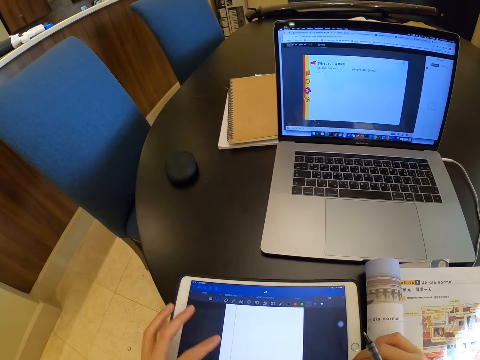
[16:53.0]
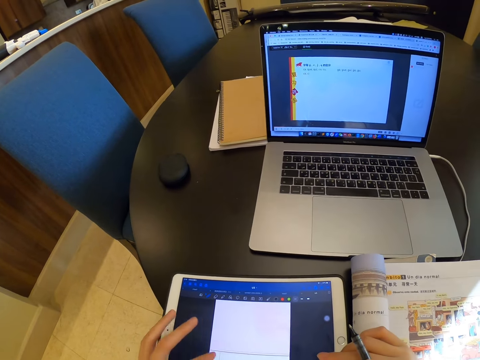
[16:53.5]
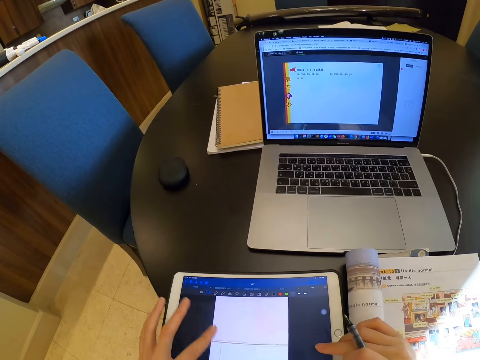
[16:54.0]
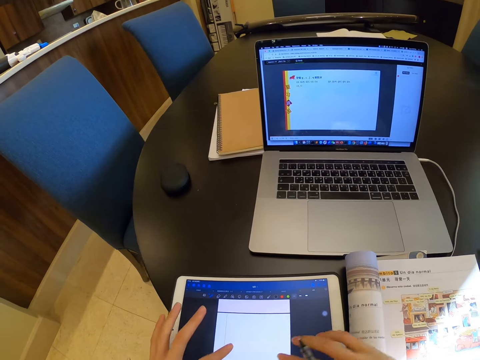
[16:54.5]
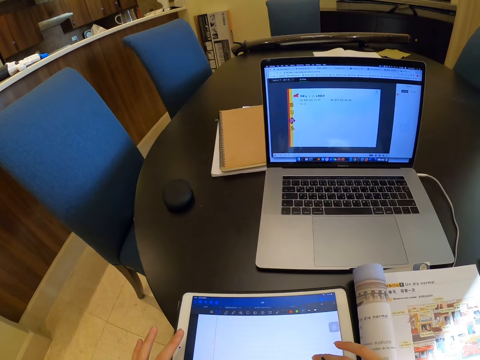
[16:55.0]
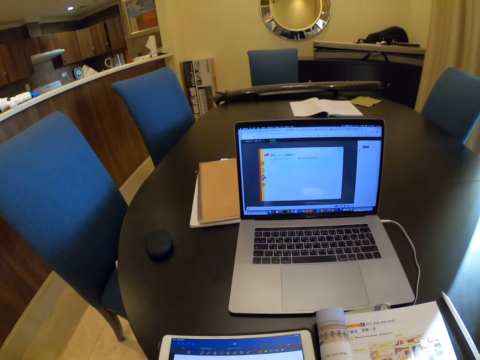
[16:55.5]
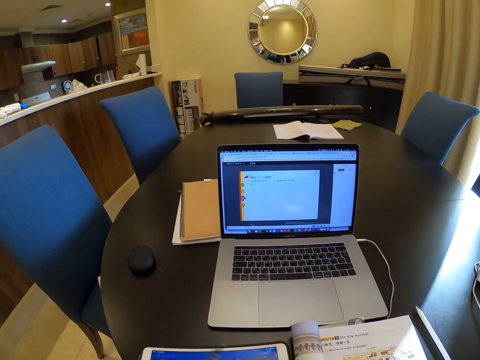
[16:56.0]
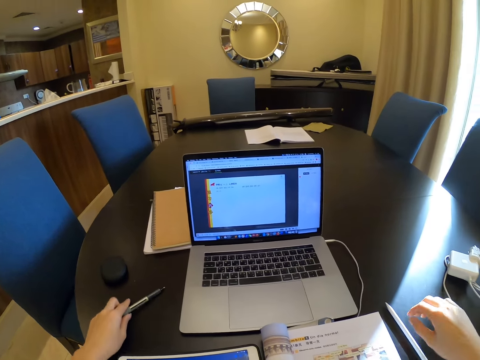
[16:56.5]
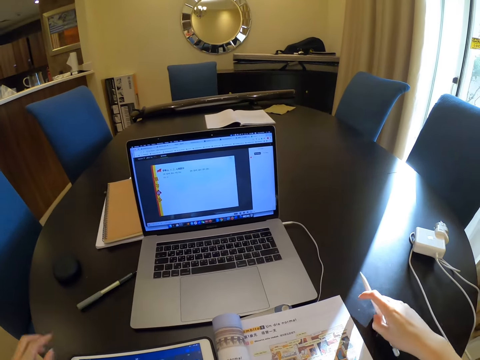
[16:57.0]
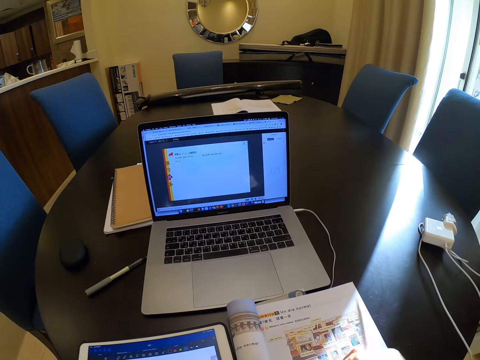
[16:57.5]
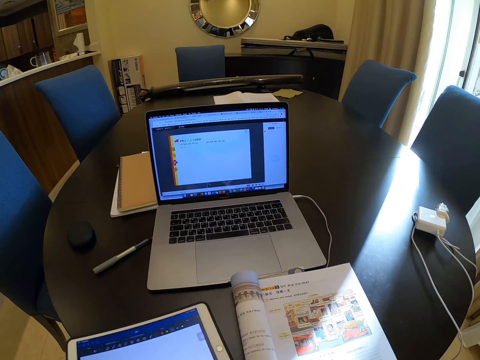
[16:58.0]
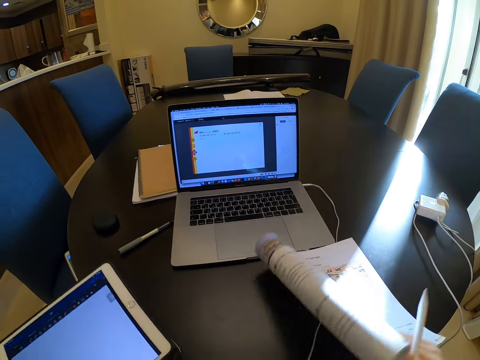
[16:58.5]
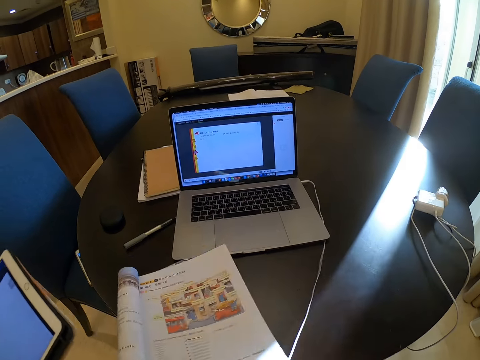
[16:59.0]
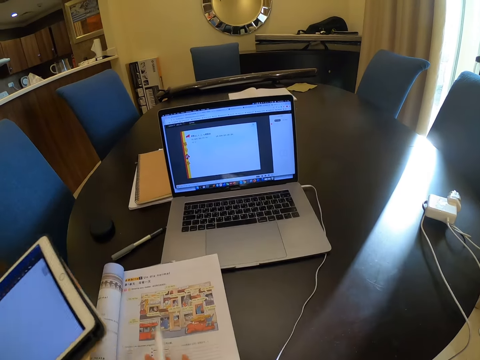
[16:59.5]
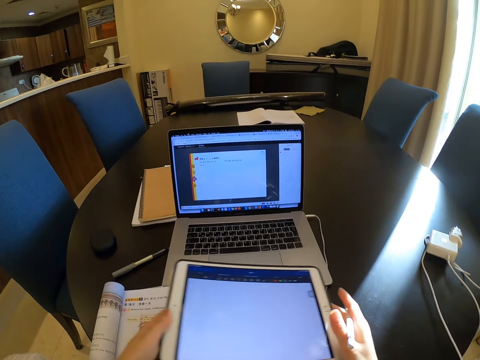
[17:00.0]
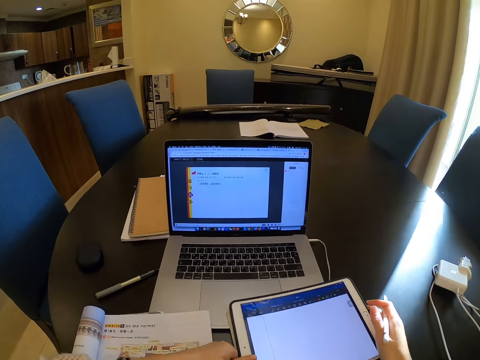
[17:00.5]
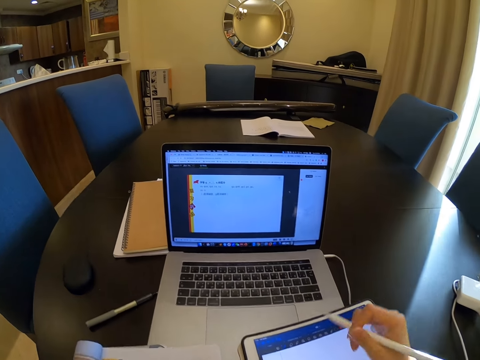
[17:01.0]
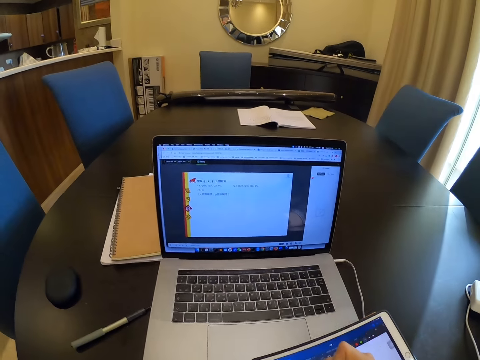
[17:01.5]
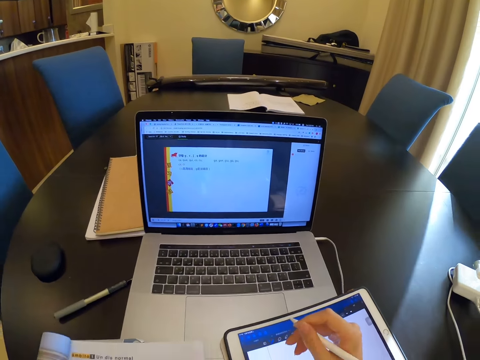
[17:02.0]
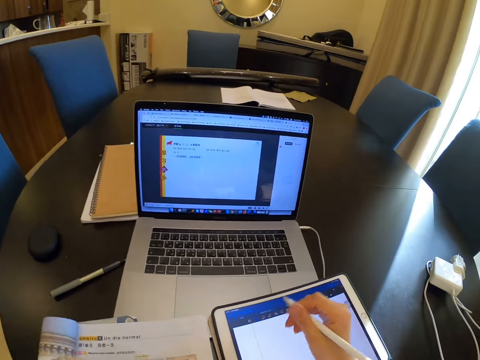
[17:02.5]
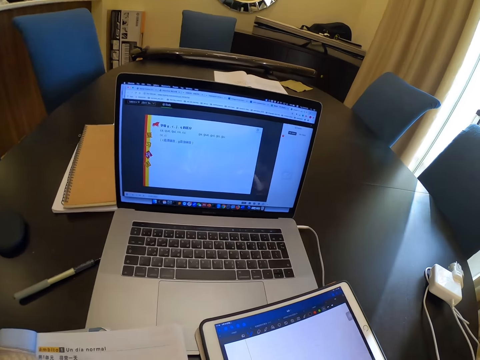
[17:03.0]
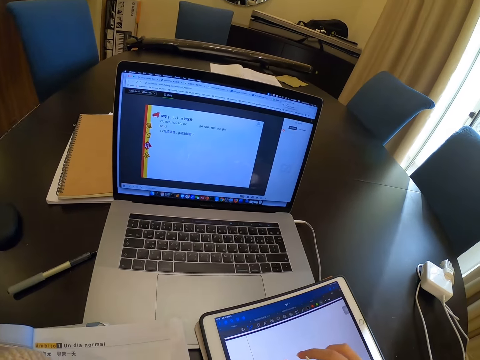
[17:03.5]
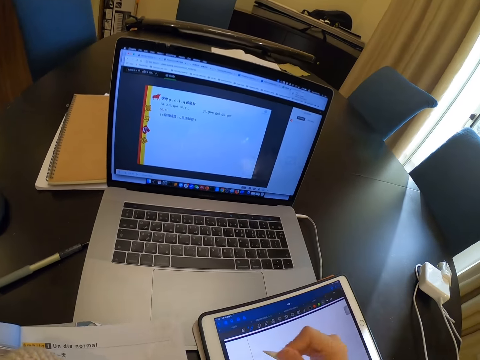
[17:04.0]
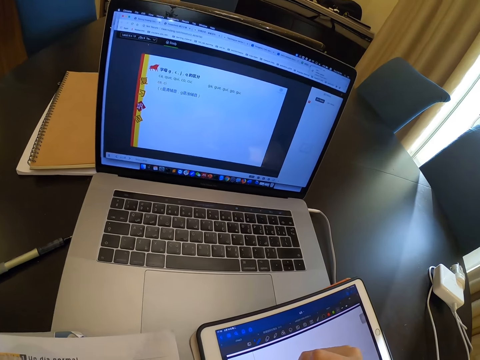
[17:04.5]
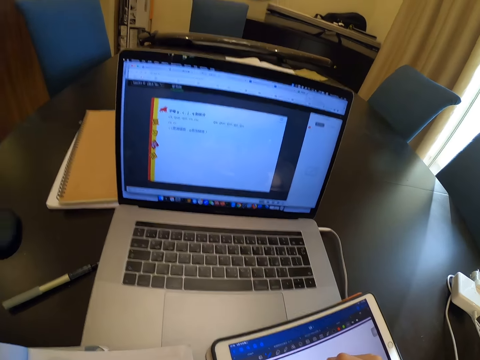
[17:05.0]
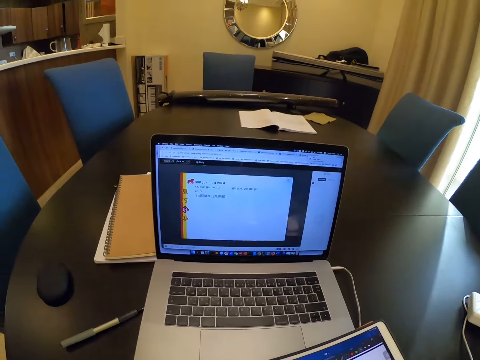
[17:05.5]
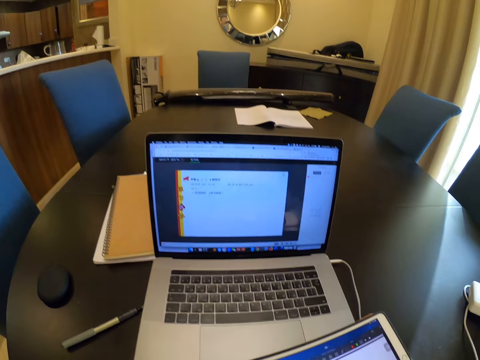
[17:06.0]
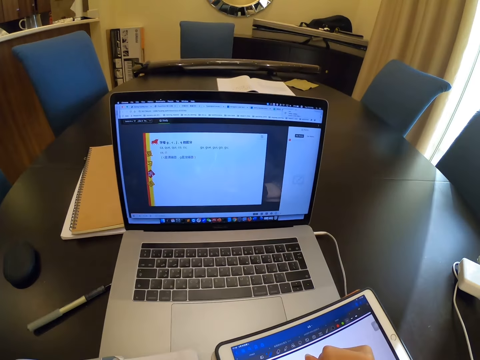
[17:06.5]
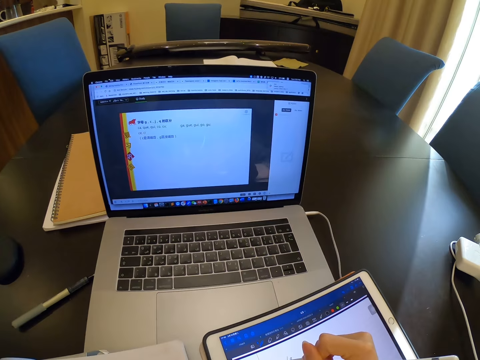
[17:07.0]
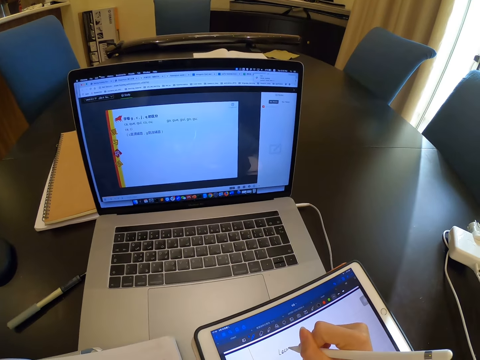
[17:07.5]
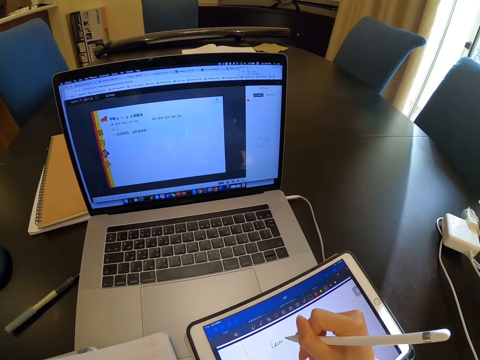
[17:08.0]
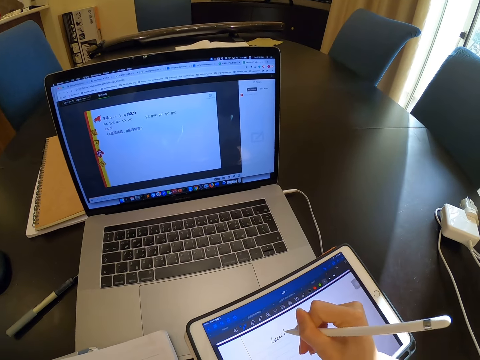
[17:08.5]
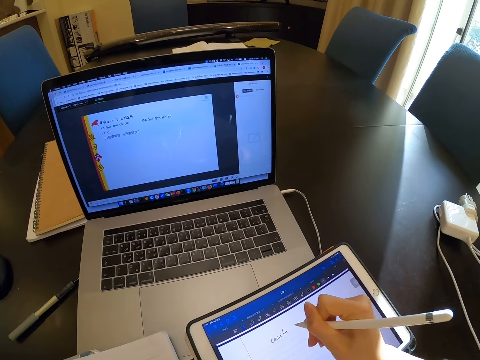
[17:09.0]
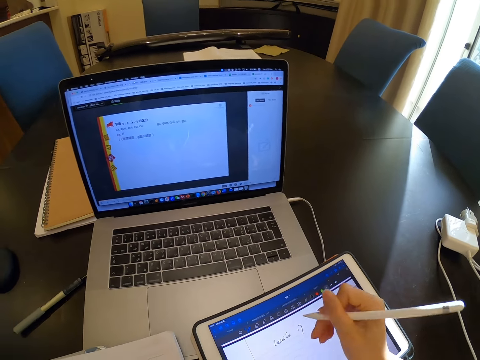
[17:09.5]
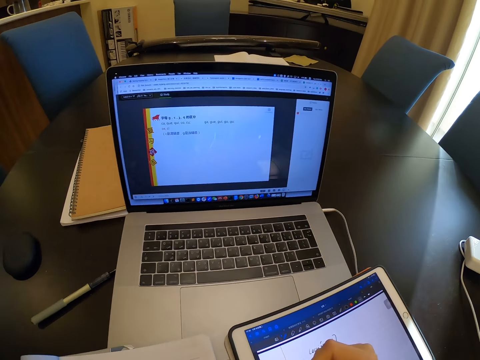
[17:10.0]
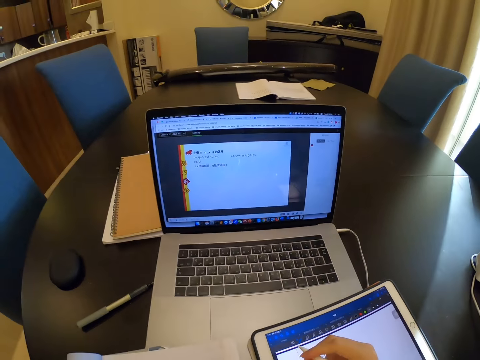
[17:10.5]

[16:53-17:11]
The camera wearer operates the tablet with both hands. She drops the pen on the table with her left hand. She picks up the stylus pen with her right hand. She moves the book with her right hand. She takes the book and places the book on the table. She drops the tablet on the table with both hands. She writes on the tablet with the stylus pen.

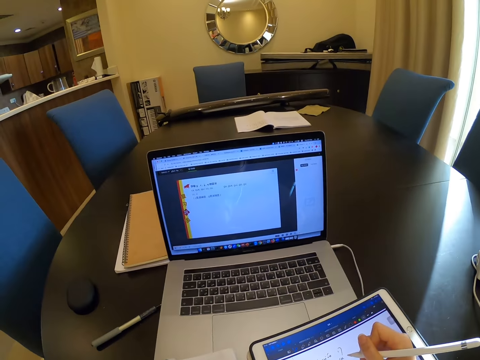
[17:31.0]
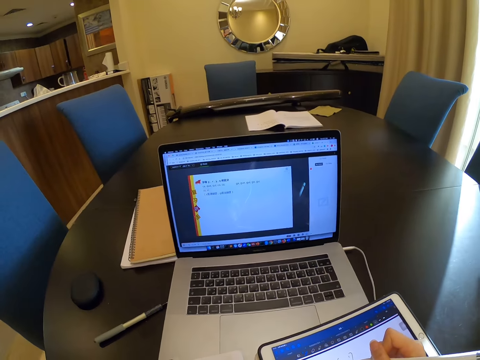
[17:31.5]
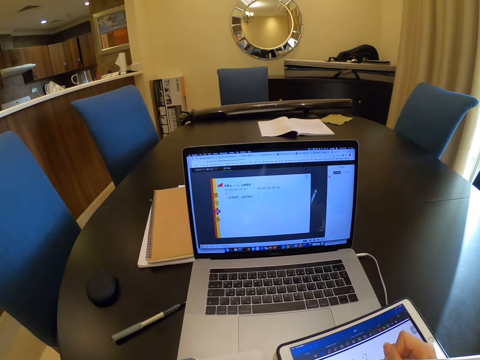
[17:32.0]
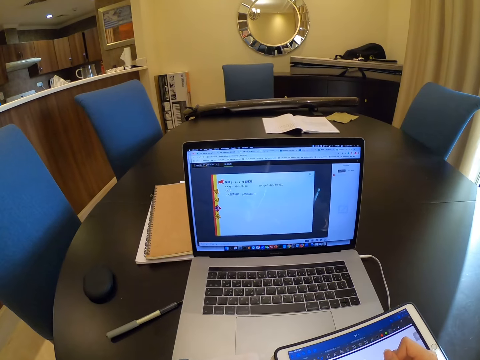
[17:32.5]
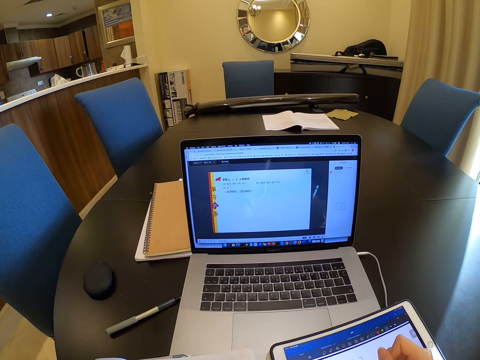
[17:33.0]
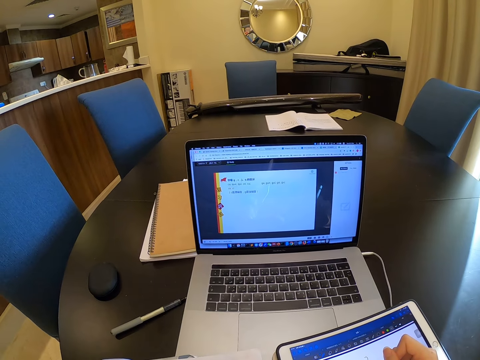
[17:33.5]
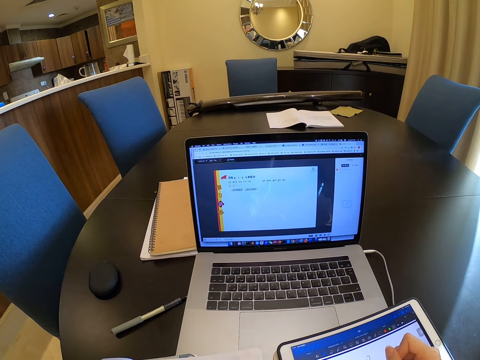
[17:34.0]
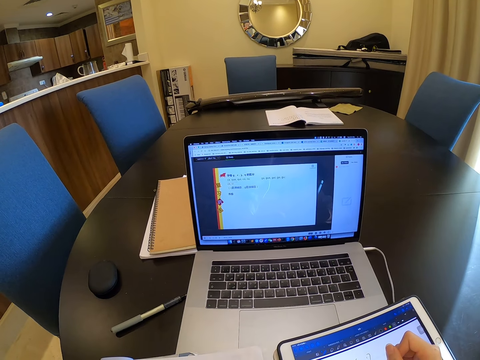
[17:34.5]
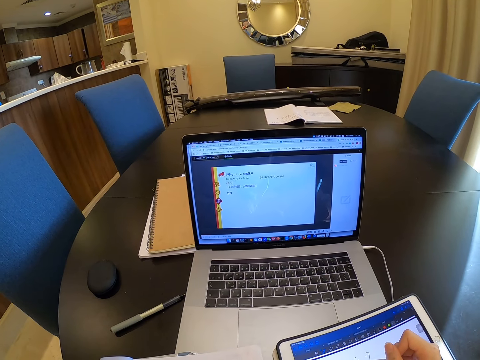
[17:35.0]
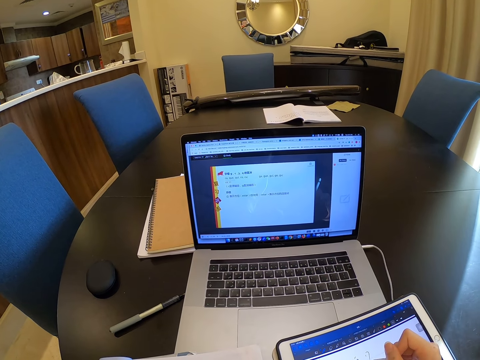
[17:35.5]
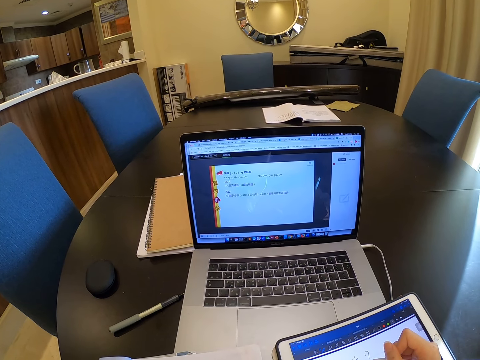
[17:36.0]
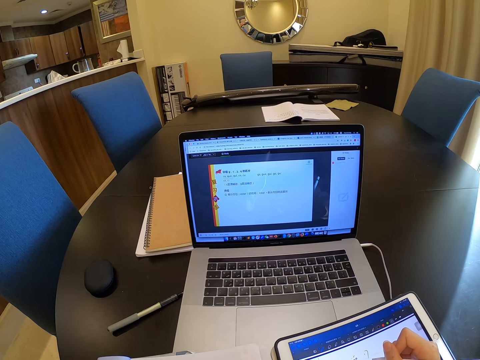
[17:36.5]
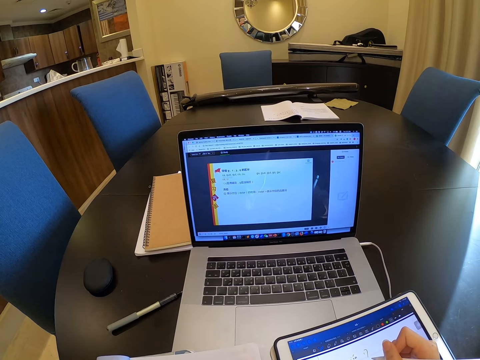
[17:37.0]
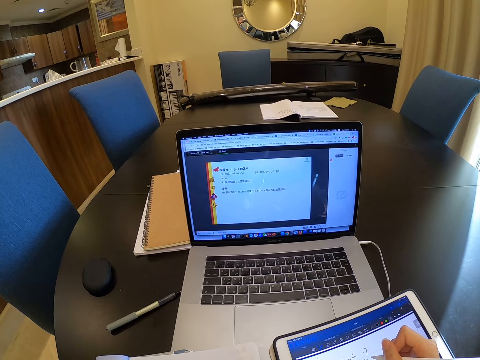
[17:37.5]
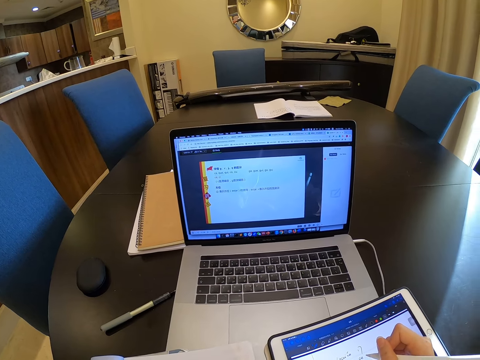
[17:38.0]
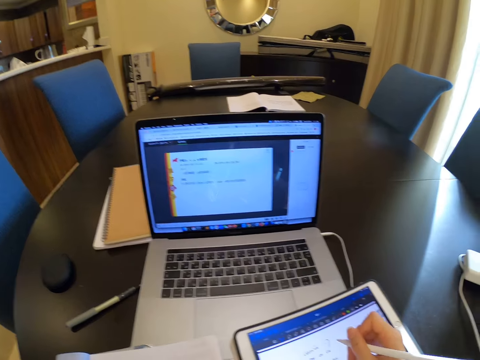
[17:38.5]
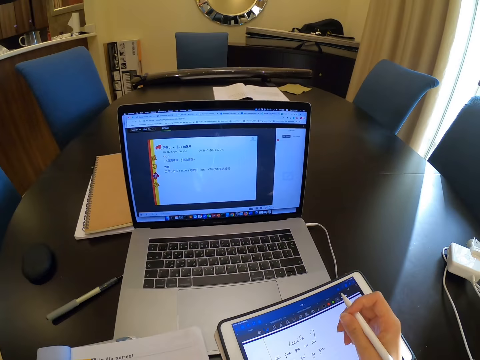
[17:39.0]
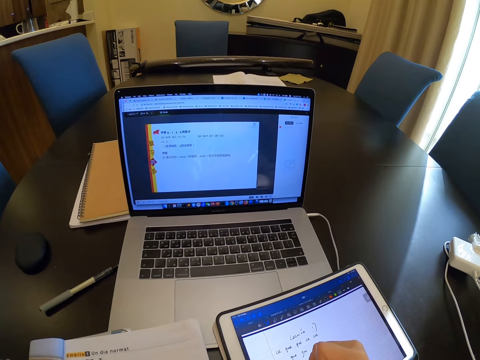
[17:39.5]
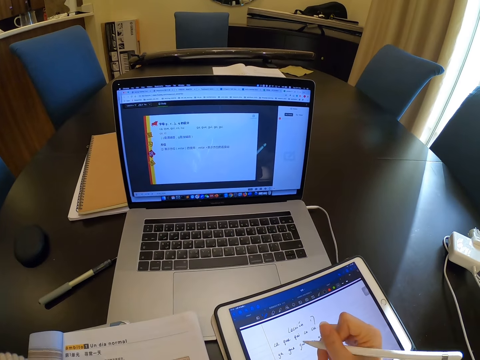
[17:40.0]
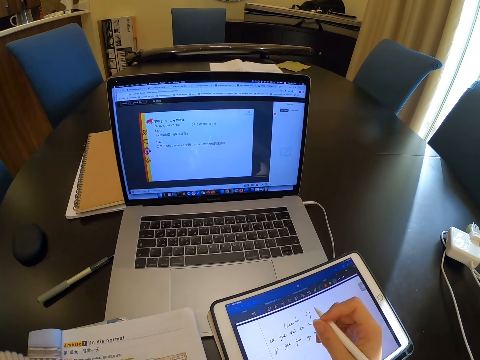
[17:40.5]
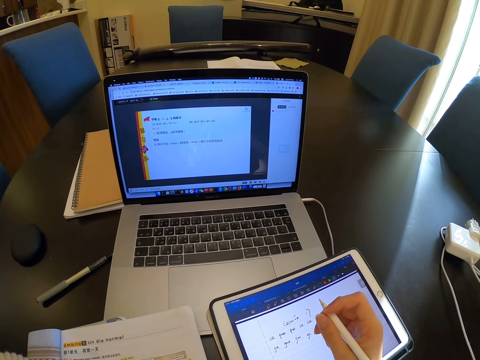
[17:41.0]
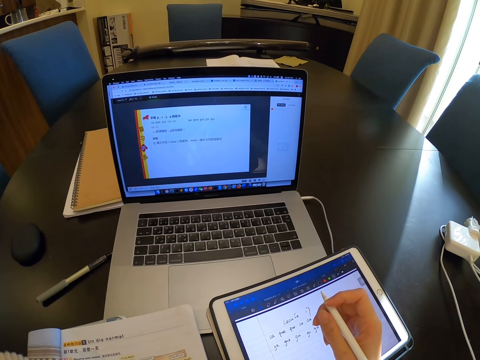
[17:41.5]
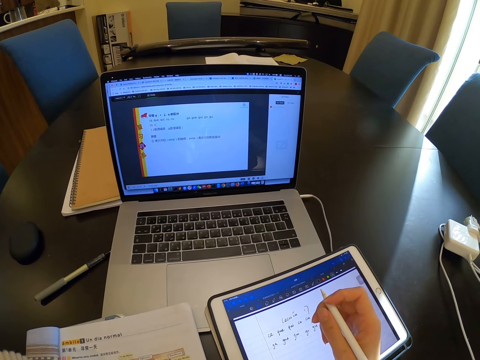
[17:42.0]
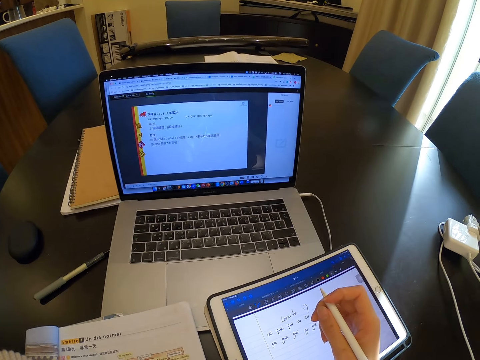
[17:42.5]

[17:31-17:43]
The camera wearer looks at the laptop.
